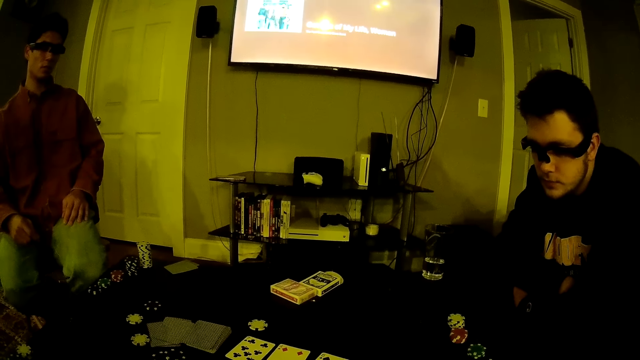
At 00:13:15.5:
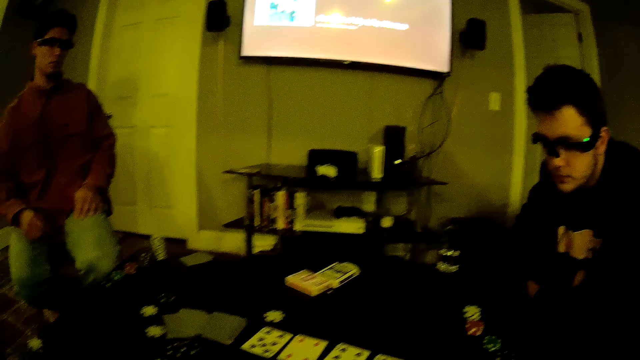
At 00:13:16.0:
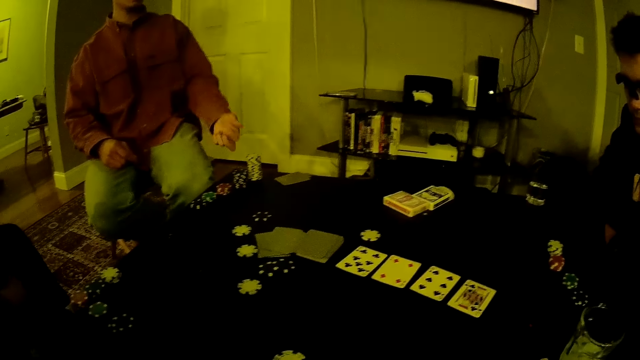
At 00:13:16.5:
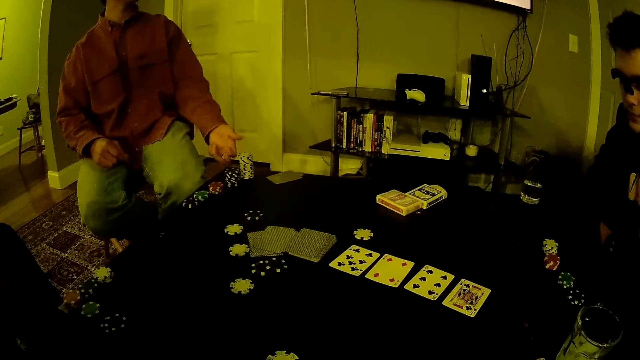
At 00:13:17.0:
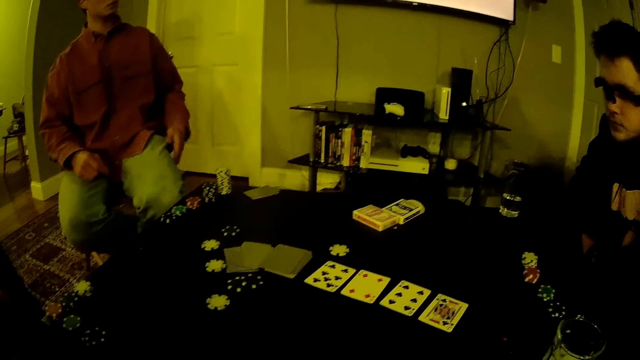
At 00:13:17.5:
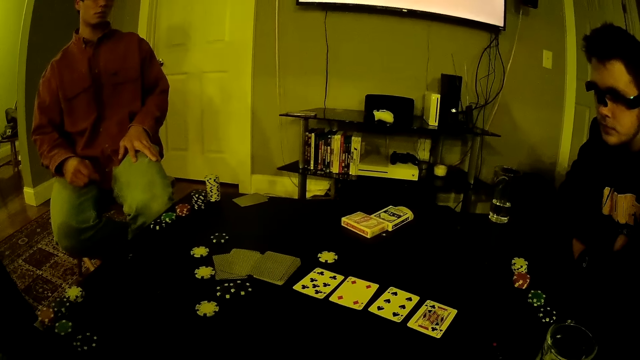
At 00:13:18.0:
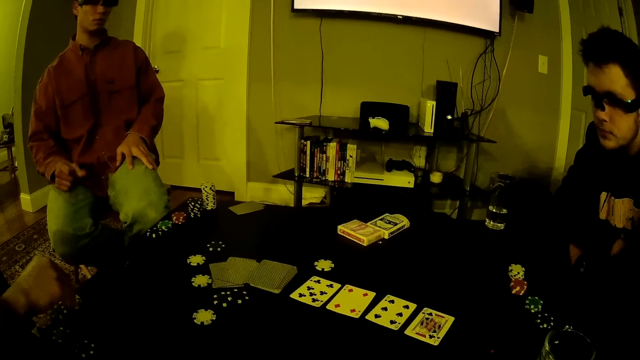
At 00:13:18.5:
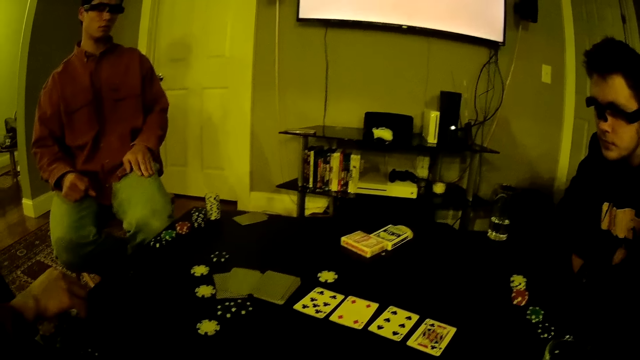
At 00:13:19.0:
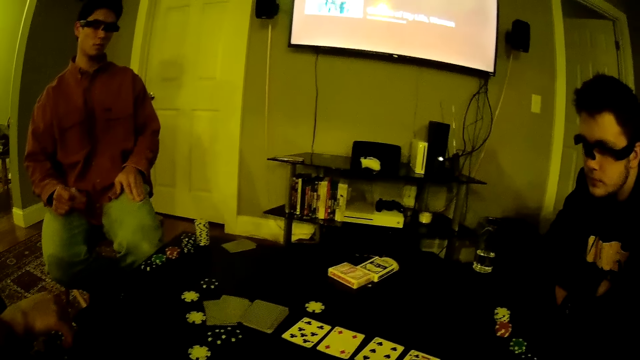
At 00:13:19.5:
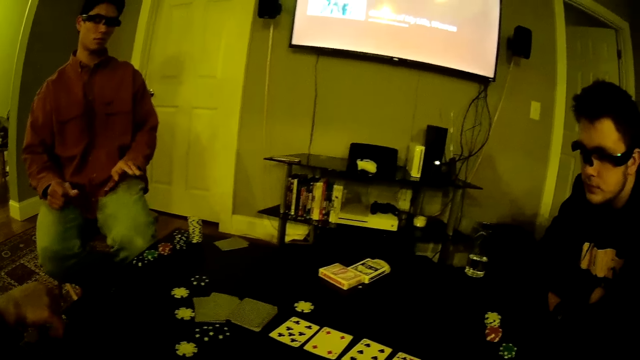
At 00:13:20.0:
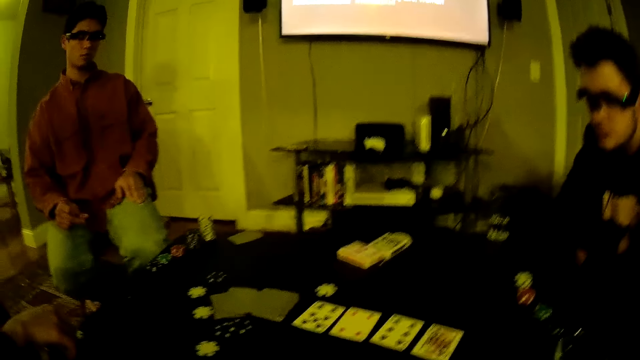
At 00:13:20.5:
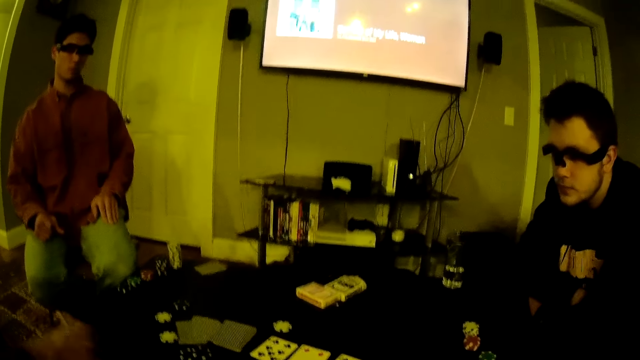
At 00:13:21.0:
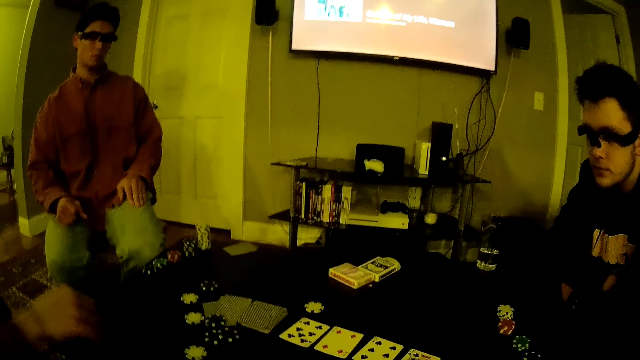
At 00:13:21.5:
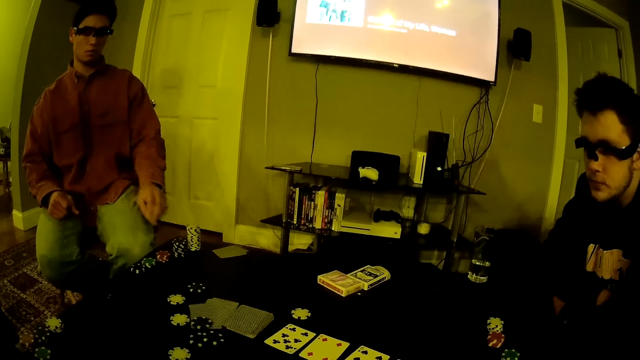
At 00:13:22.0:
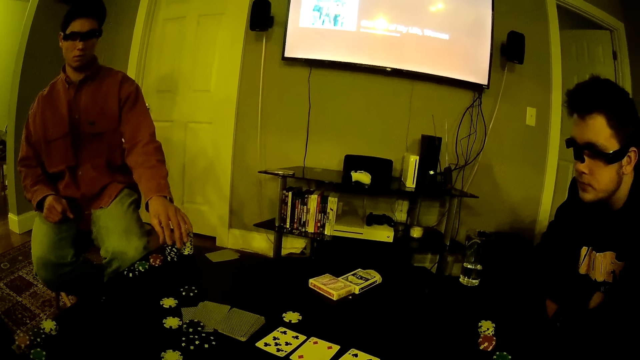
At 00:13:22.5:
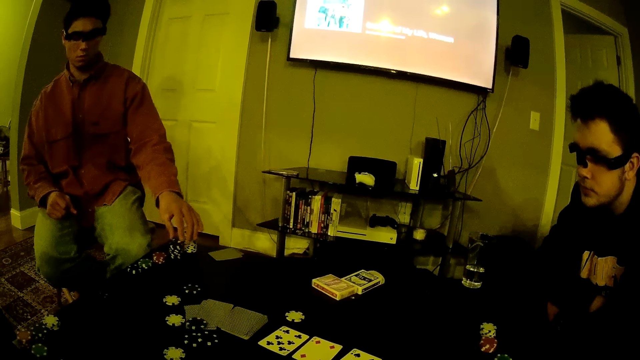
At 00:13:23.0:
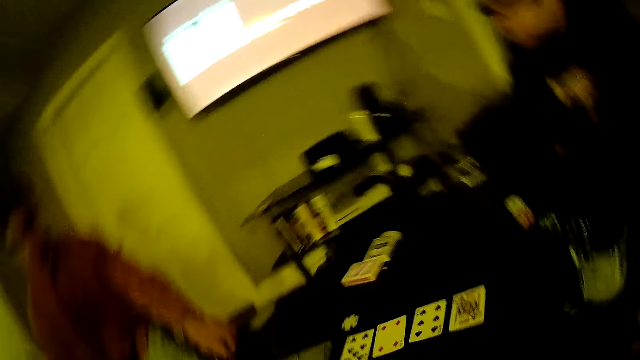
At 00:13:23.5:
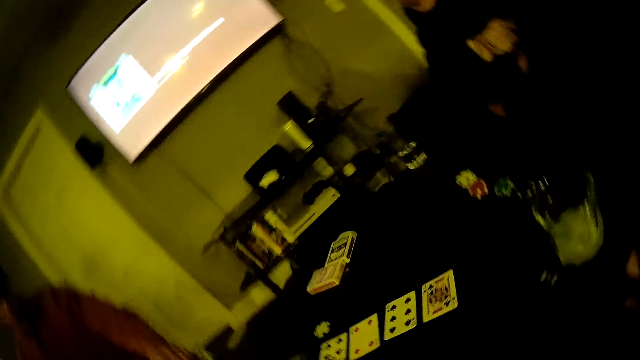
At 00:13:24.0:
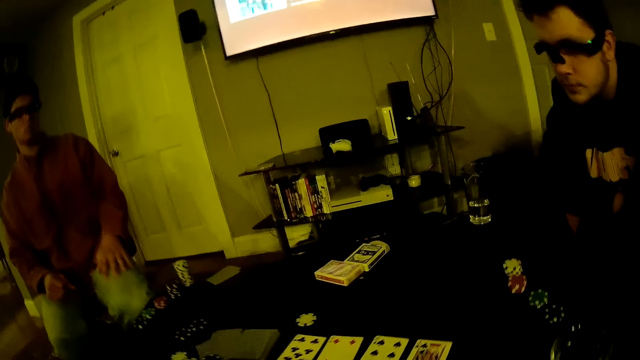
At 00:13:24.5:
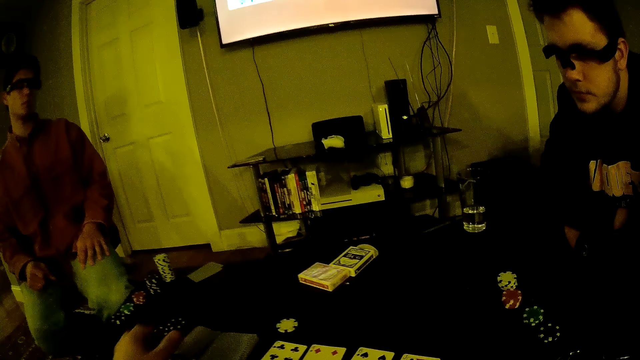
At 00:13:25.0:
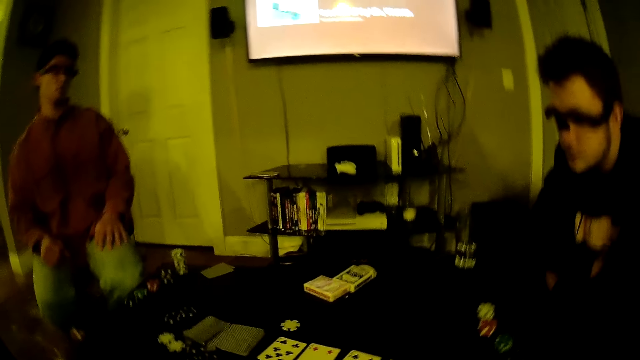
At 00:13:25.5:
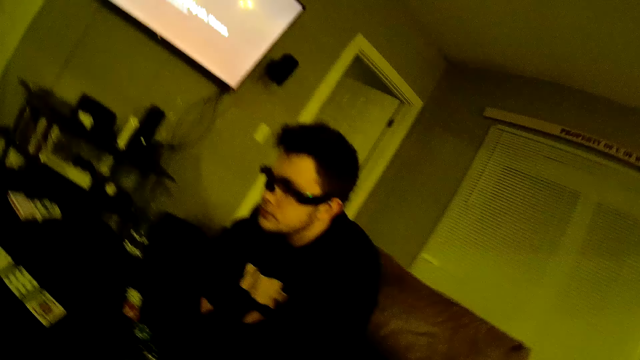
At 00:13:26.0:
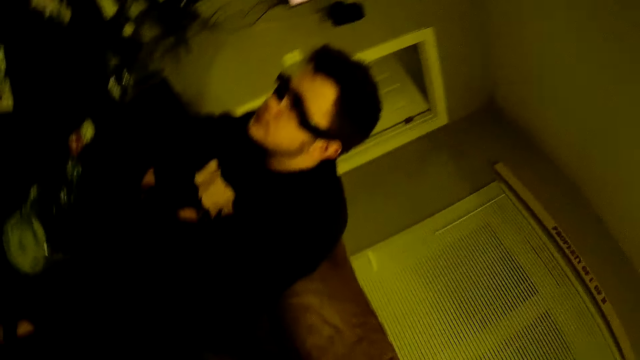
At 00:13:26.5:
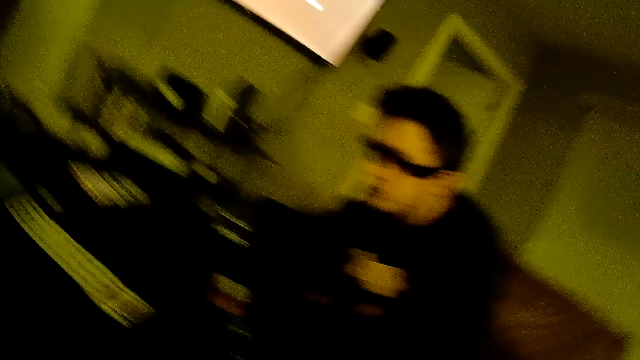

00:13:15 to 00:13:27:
The camera wearer hits the table. A man snaps fingers. Another man throws some poker chips on the table with his right hand. The first man picks a poker chip on the table with his left hand. He throws the poker chip on the table with his left hand. The camera wearer drops some cards on the table with his left hand. He drops a chip on the table.

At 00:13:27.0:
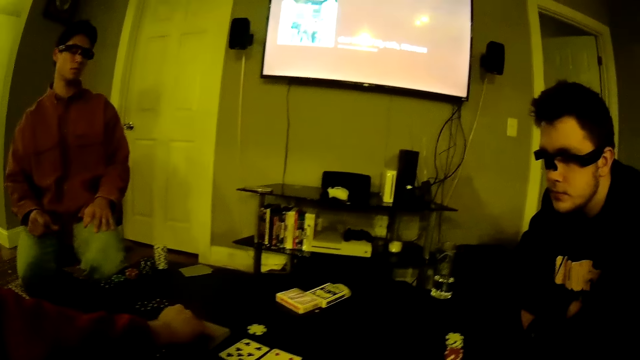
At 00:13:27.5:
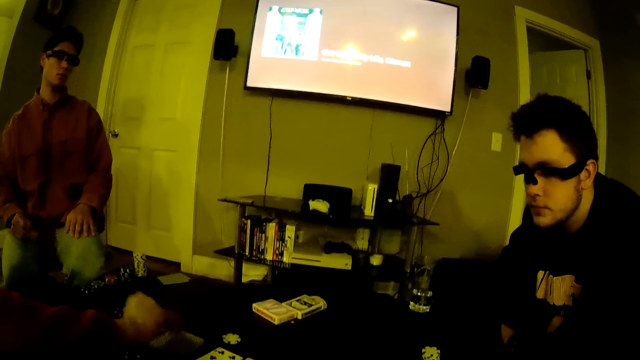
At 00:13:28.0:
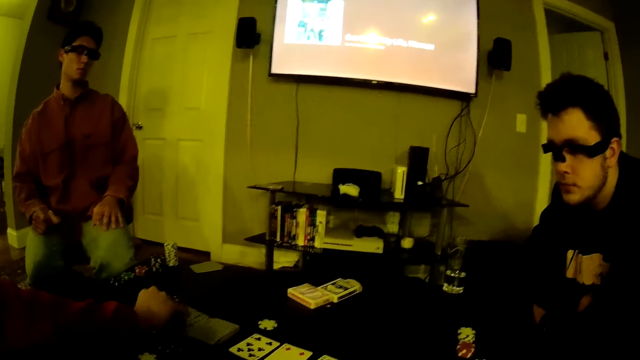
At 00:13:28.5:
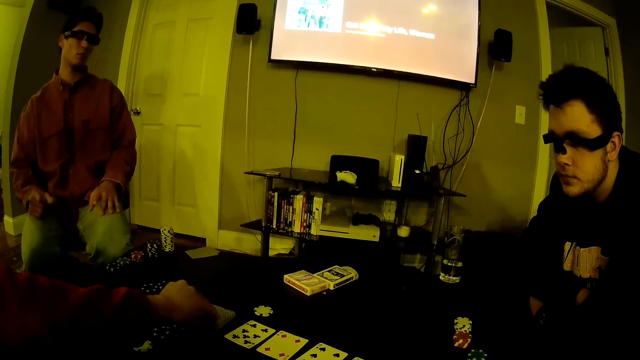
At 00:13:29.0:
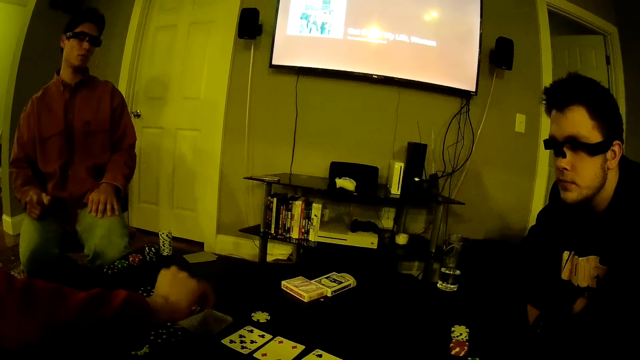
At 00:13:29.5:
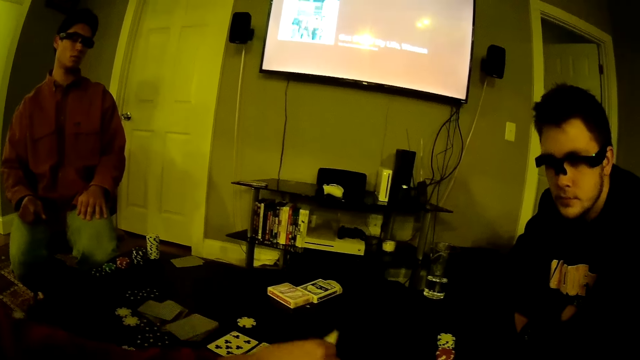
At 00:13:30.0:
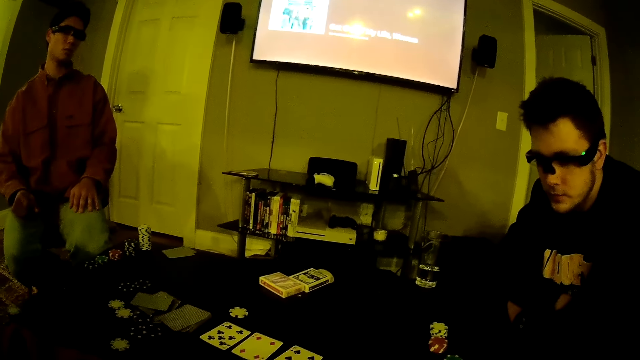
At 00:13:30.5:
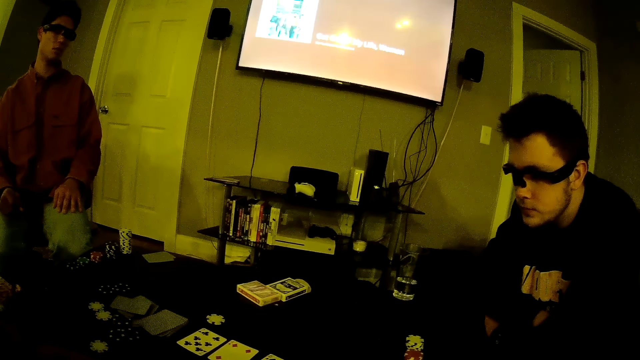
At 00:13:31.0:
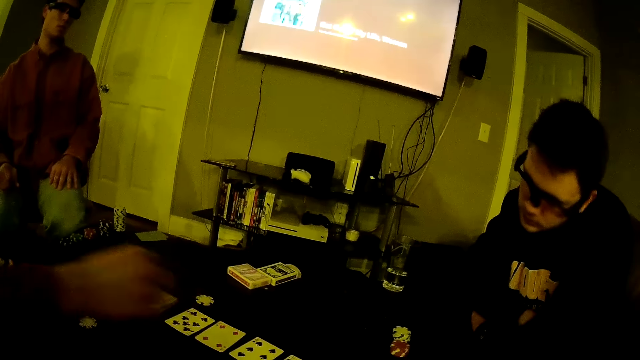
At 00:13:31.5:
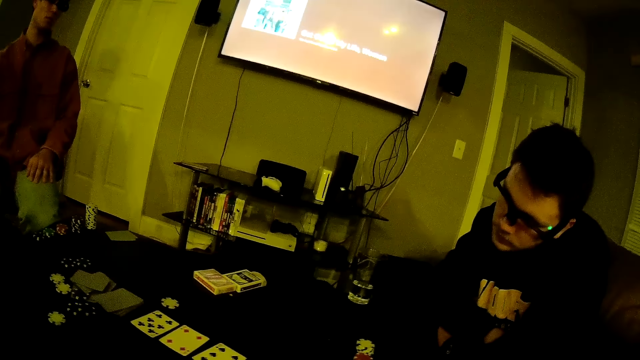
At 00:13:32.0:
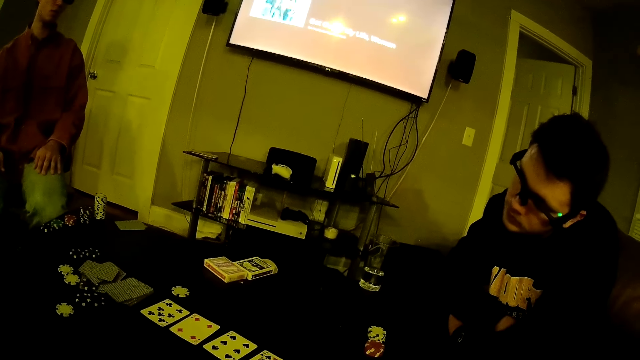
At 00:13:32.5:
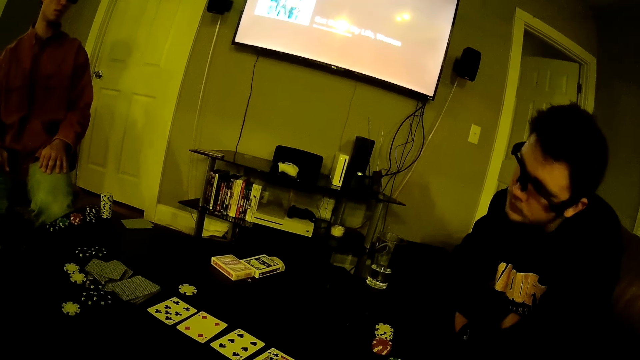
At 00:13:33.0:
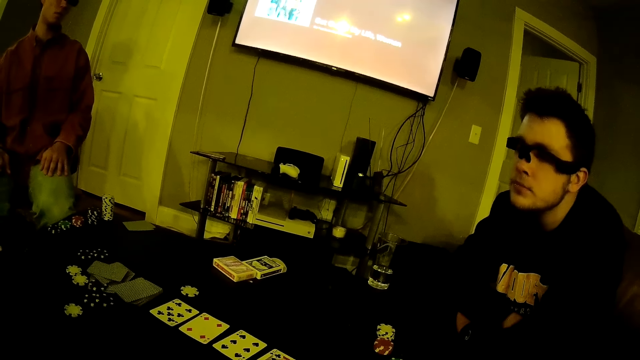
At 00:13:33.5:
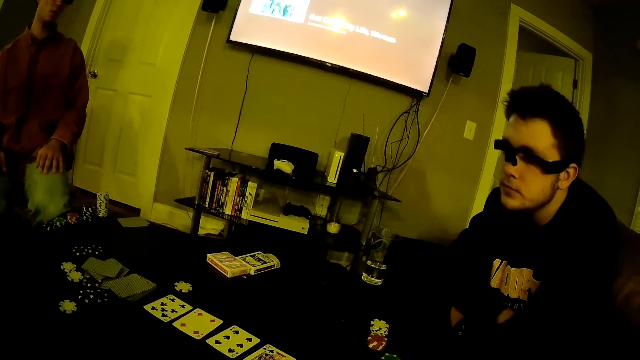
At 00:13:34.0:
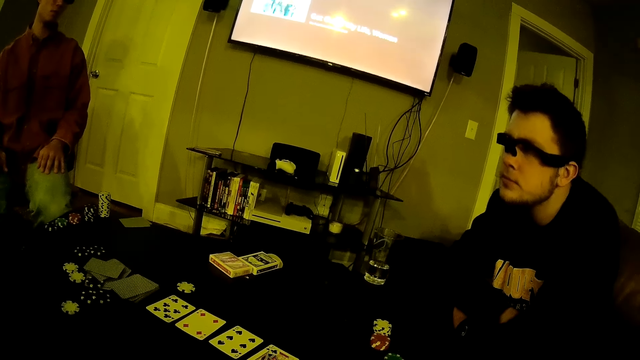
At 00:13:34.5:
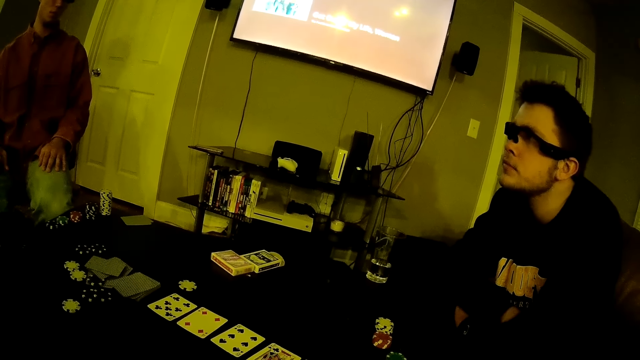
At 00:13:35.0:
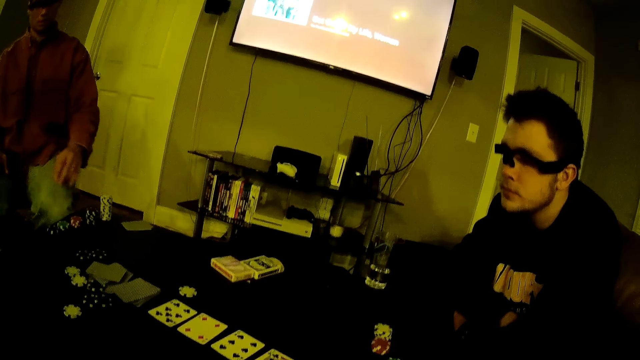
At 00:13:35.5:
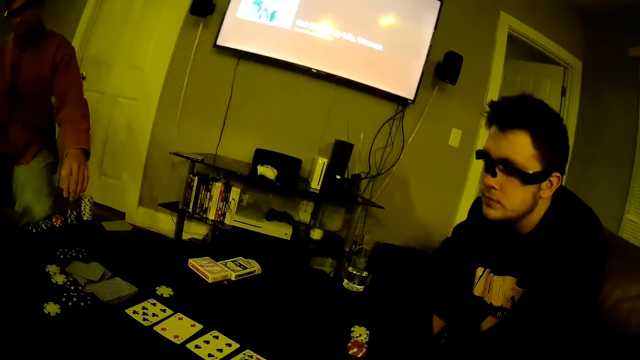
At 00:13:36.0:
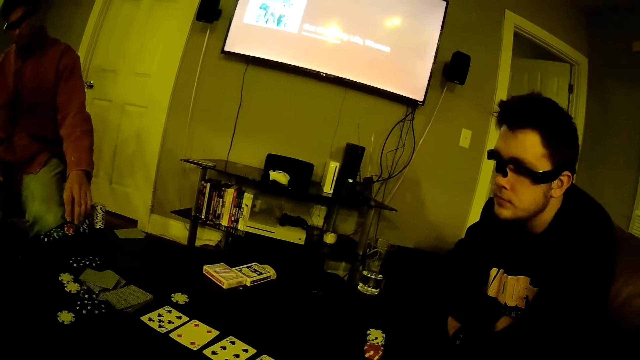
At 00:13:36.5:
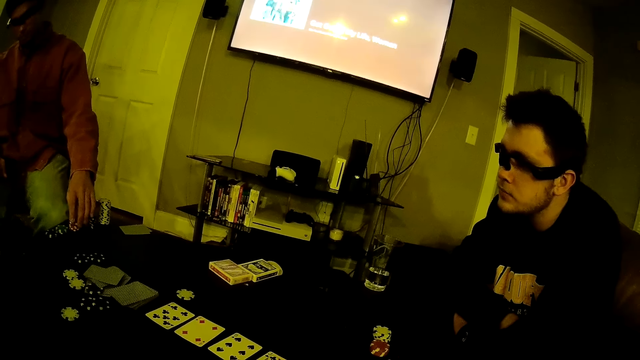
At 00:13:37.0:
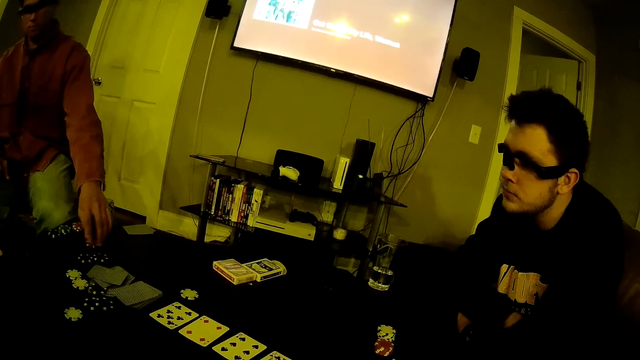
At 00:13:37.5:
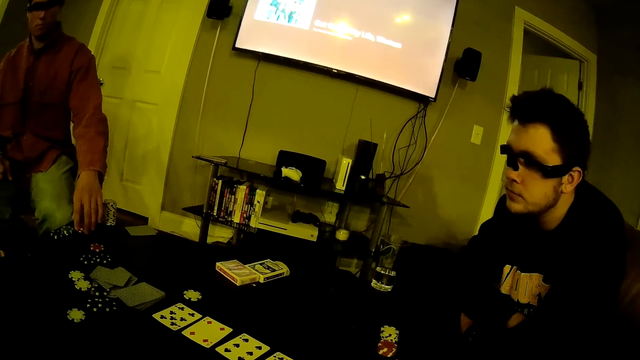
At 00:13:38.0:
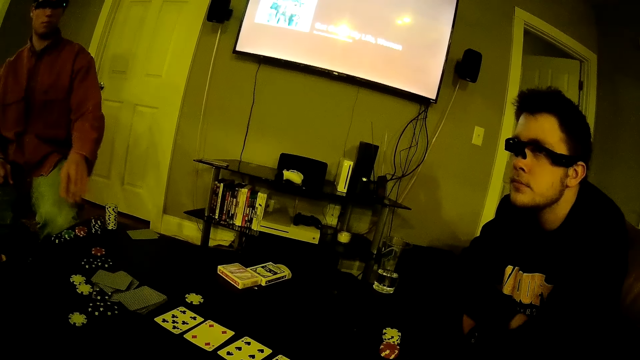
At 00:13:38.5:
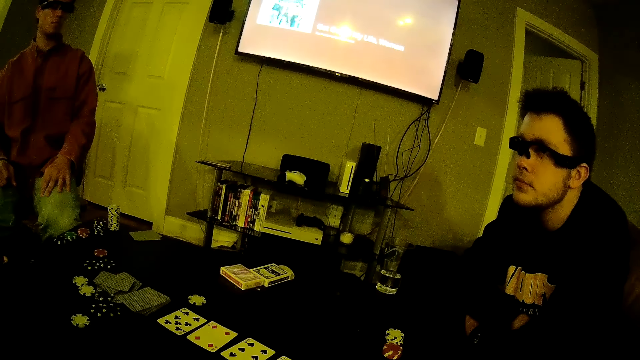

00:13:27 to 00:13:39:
A man arranges some cards on the table with his right hand. Another man snaps his right fingers. The camera wearer picks a card and puts the card on the table. The other man picks a poker chip on the table with his left hand. He throws the poker chip on the table with his left hand.
